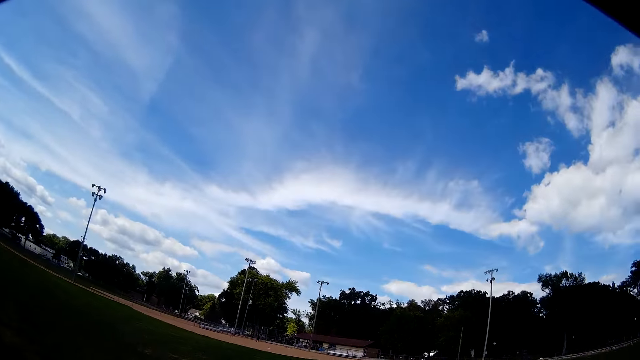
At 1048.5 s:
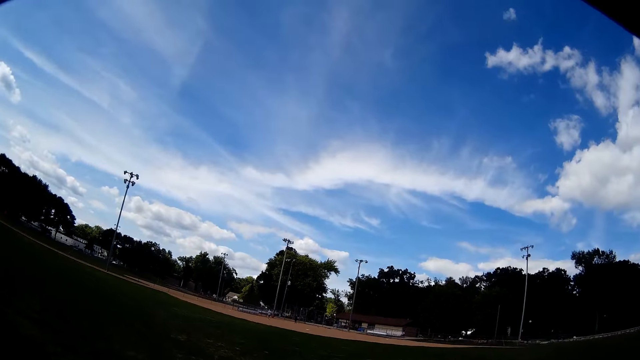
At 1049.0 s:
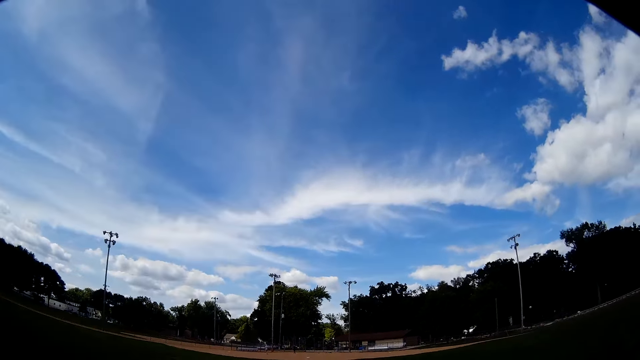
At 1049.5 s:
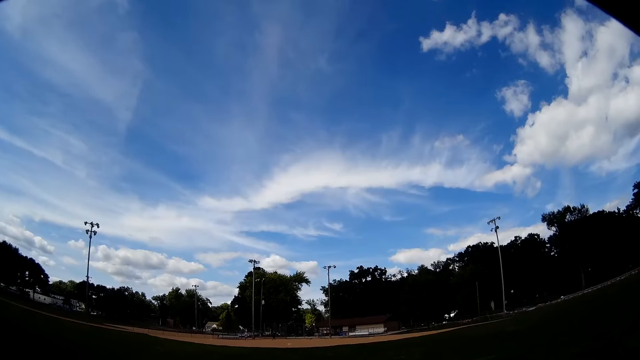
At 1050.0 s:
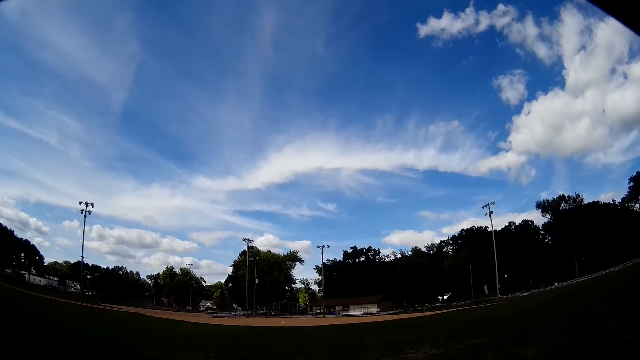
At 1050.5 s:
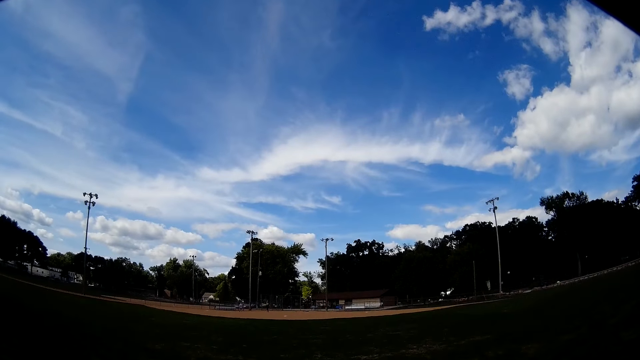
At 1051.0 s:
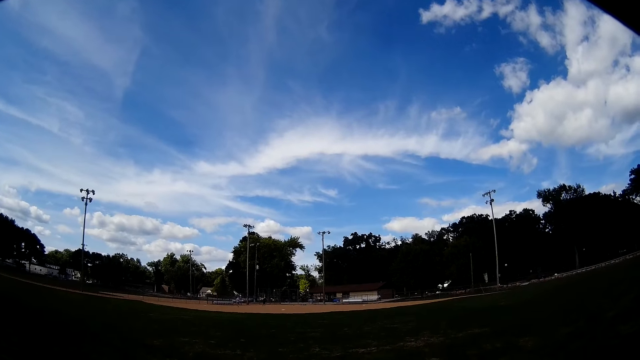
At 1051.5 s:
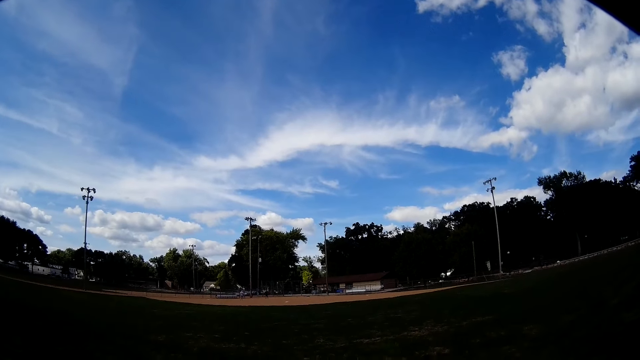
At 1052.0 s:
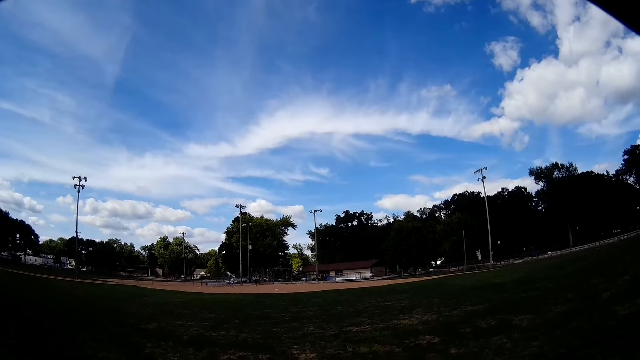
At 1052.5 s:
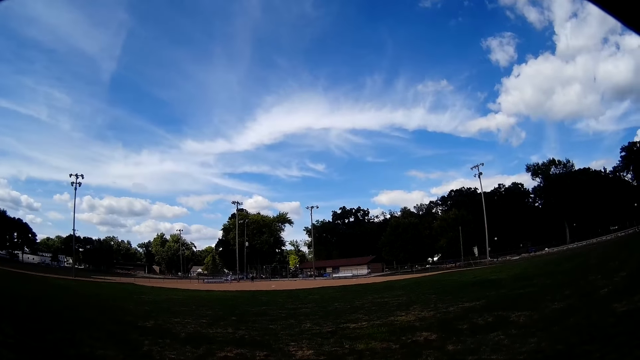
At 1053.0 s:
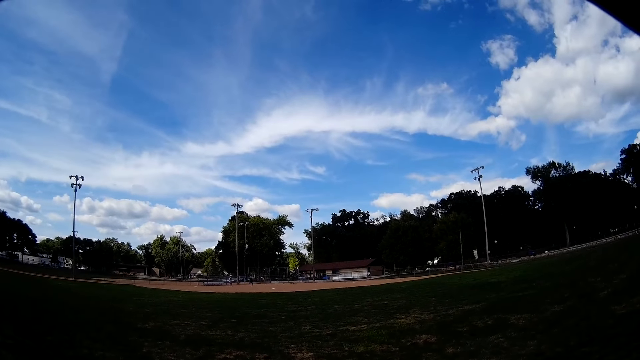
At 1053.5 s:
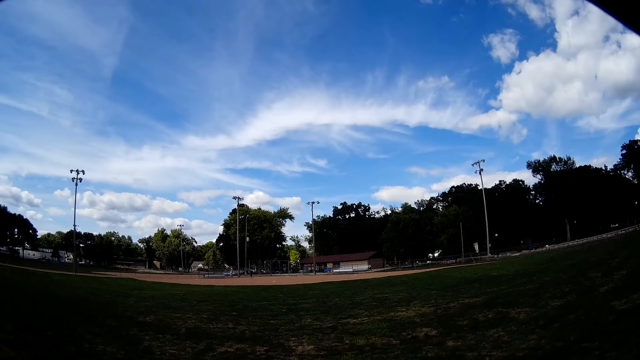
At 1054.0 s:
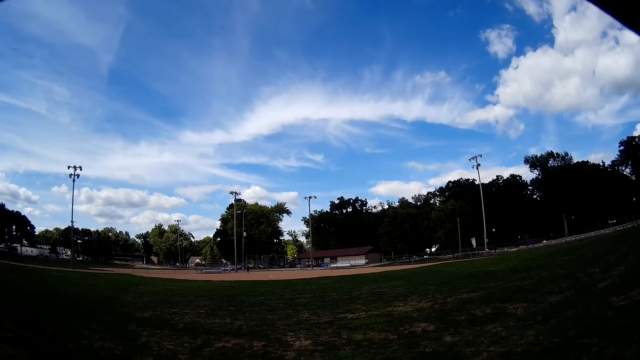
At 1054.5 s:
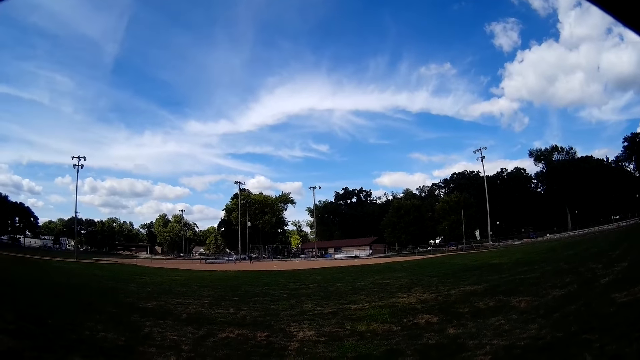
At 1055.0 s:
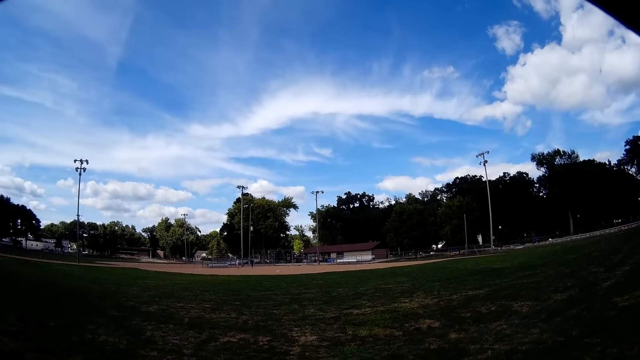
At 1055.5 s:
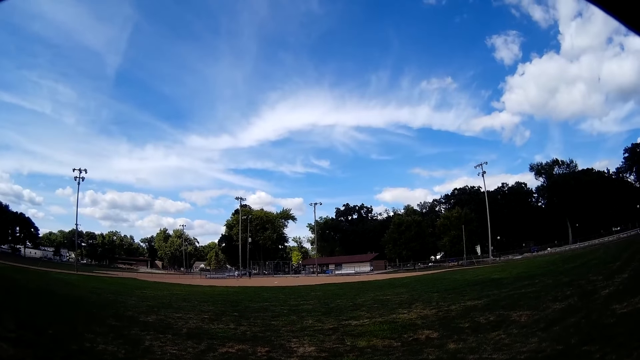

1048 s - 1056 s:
A person walks on the baseball field. Another person walks on the baseball field.

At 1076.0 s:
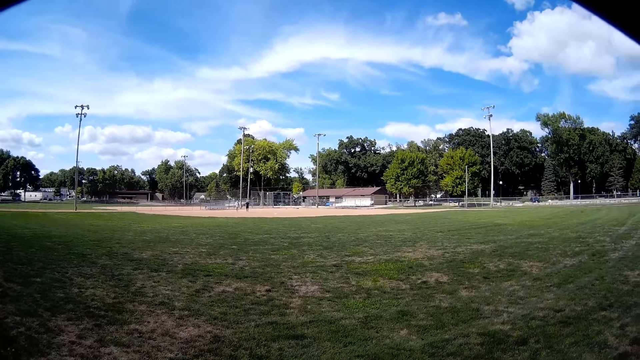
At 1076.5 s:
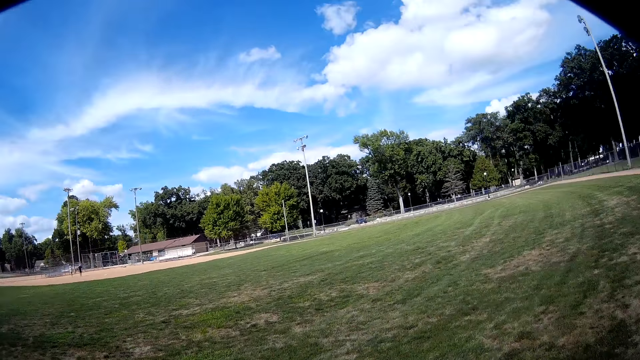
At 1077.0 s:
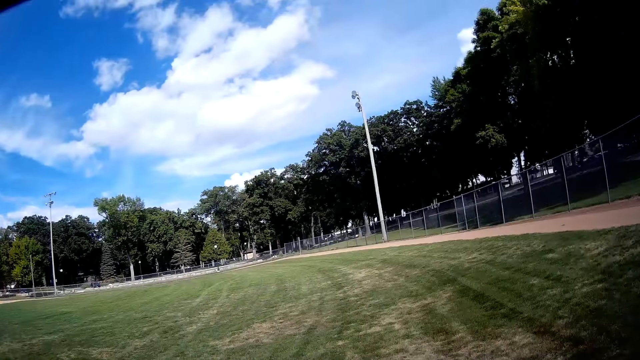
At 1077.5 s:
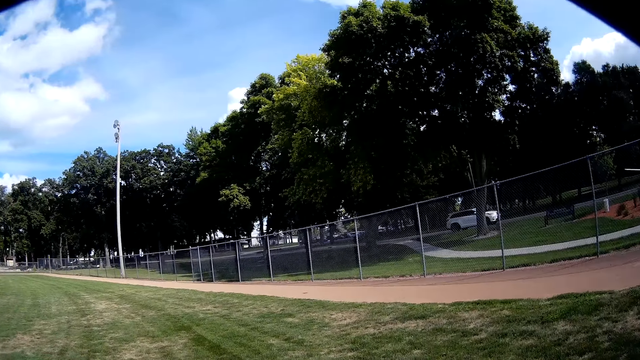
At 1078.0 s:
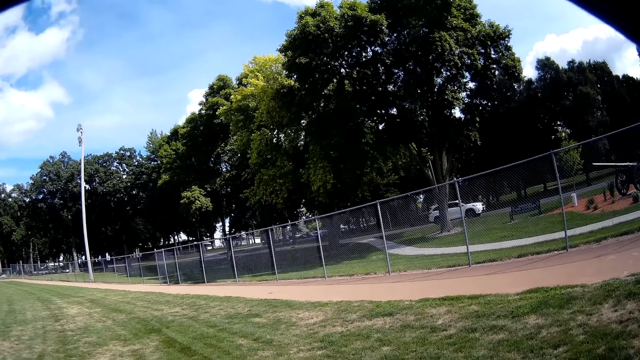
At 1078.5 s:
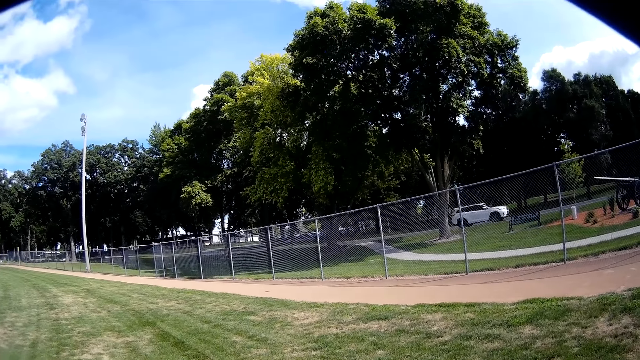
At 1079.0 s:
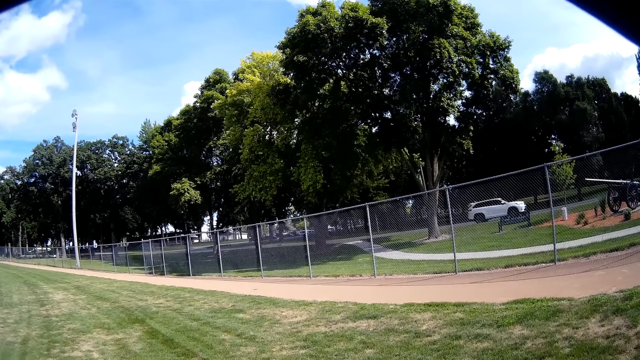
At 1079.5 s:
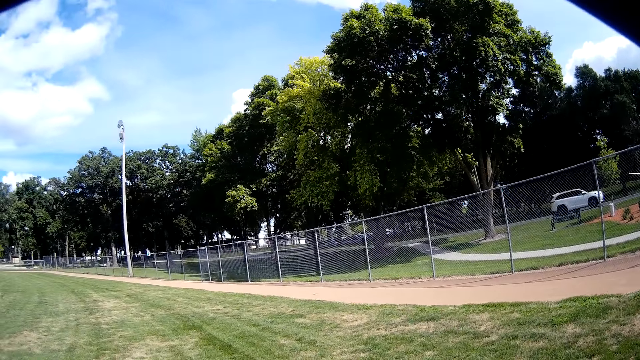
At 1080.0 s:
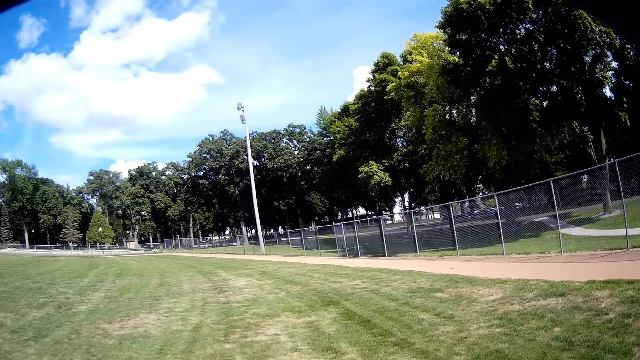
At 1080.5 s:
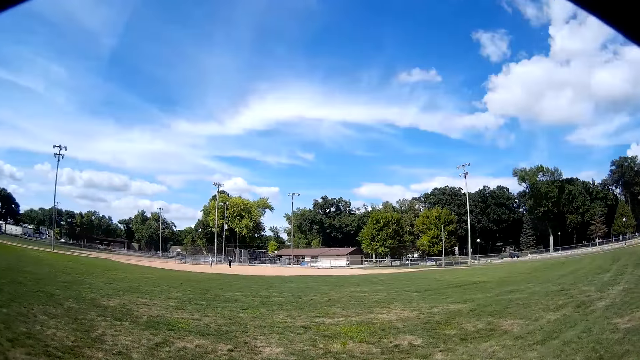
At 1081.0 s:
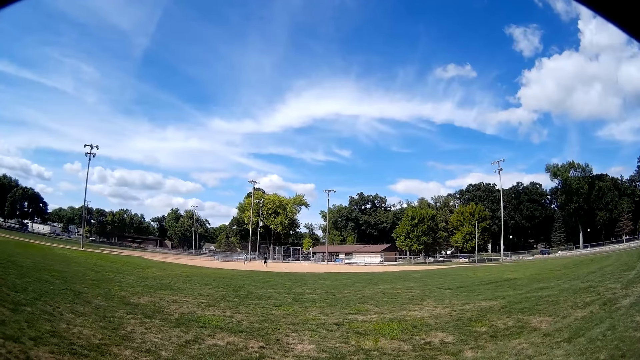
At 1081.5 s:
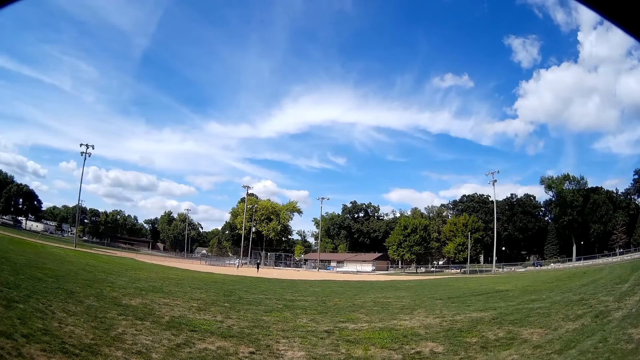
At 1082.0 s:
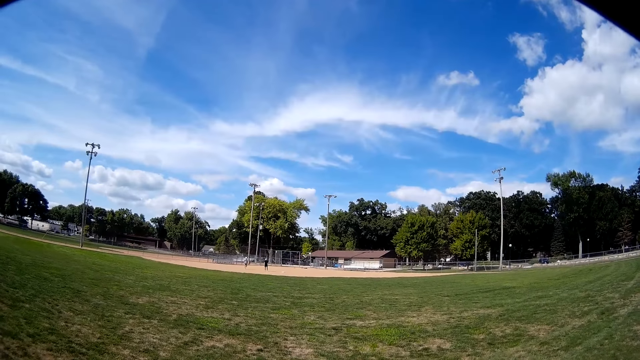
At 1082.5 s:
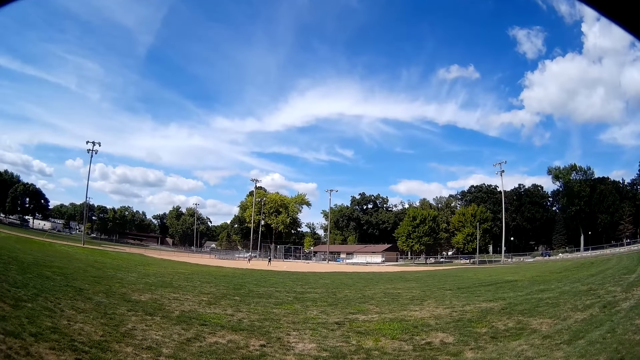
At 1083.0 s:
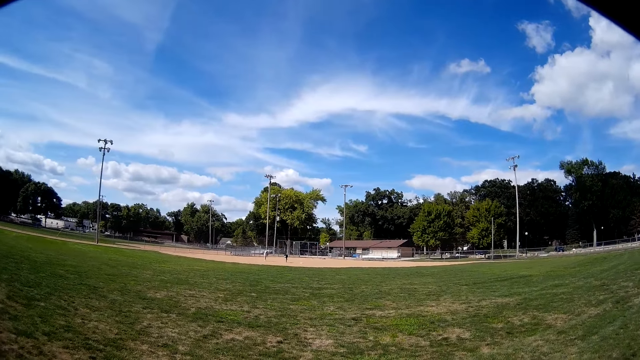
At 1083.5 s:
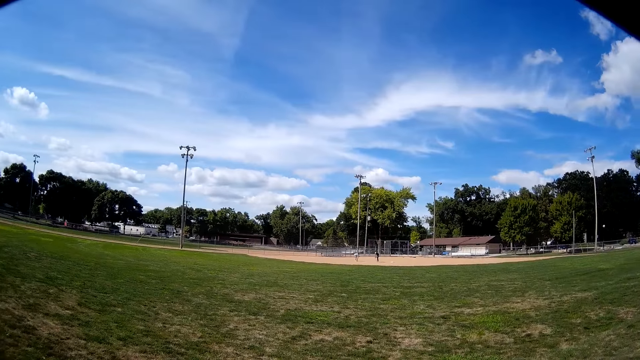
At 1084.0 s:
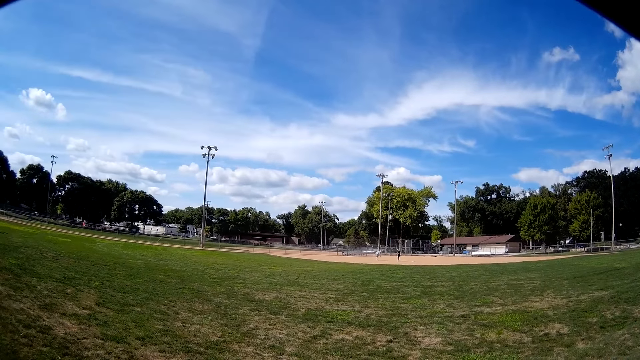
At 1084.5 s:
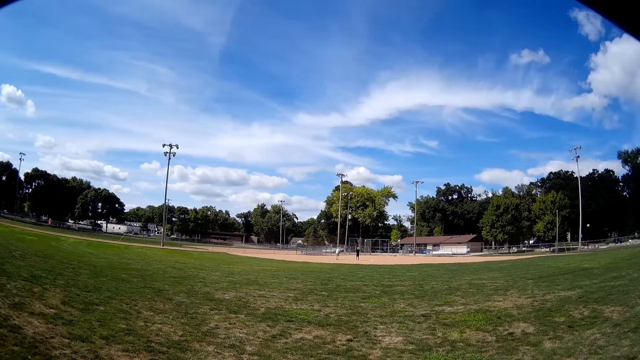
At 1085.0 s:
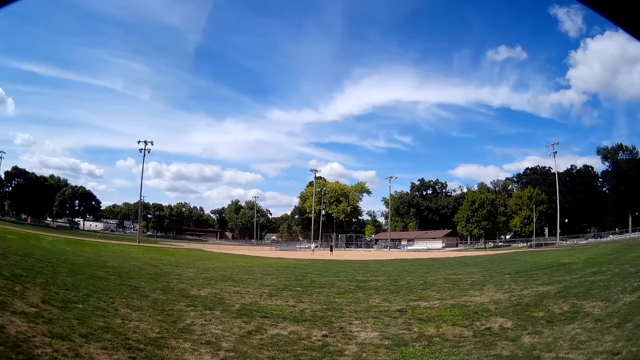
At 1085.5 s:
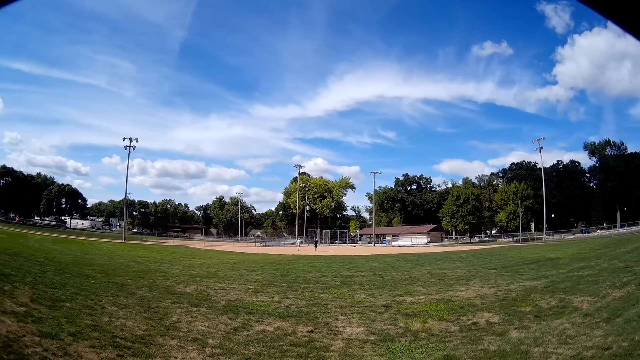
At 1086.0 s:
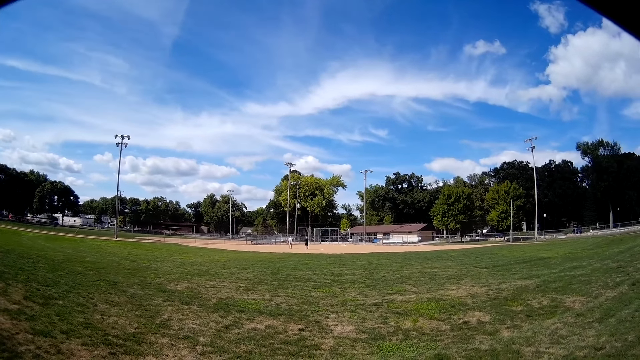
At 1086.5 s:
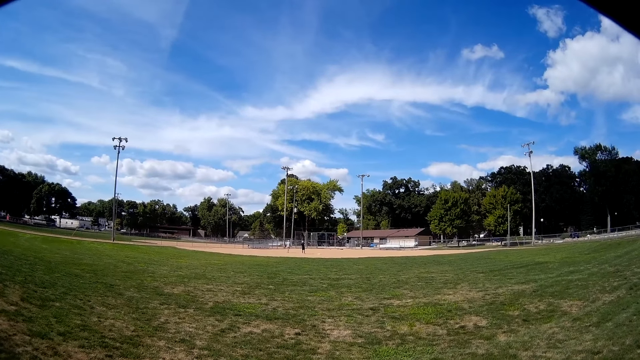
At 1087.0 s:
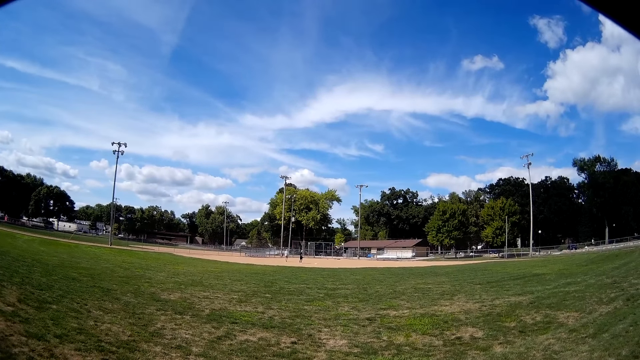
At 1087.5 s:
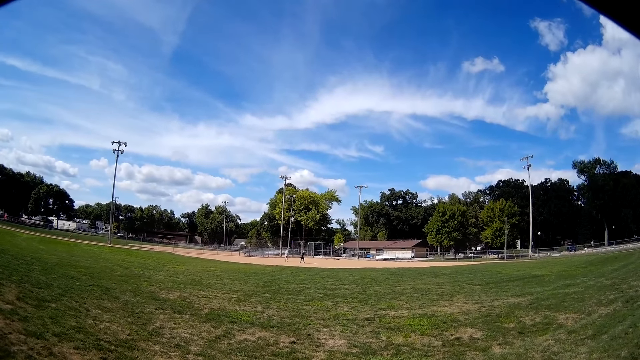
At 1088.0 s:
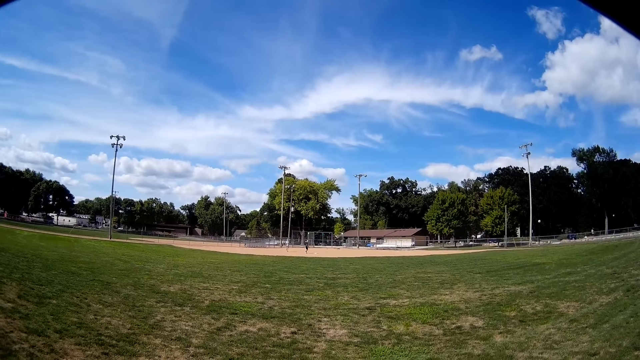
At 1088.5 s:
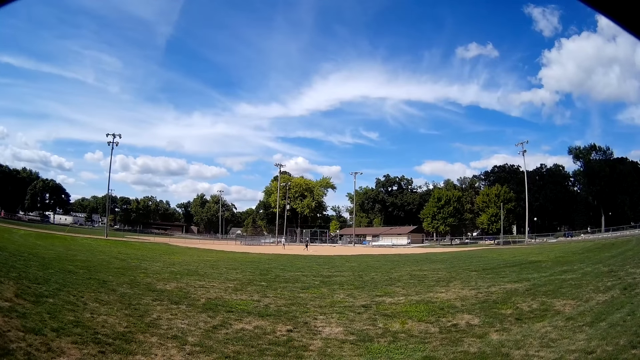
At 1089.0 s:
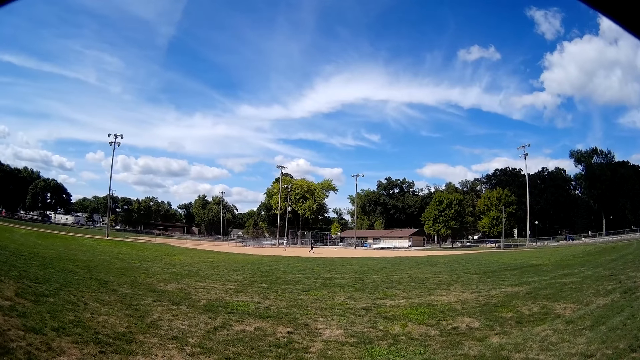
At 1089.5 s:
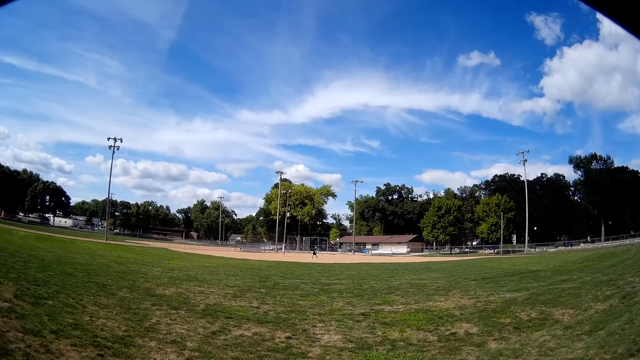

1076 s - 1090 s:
The camera wearer turns around. A person bends down. Another person bends down. The other person walks on the baseball field. The first person walks on the baseball field.
